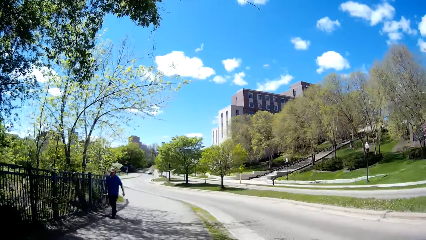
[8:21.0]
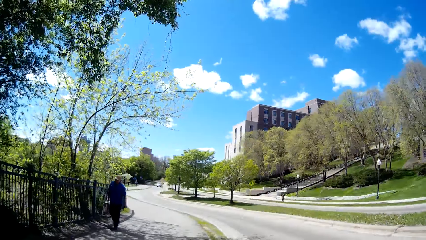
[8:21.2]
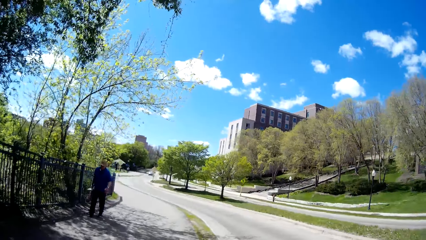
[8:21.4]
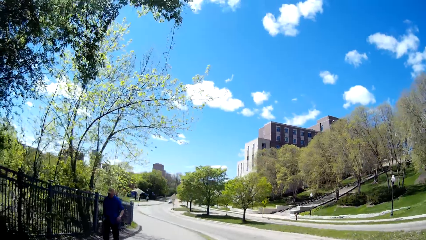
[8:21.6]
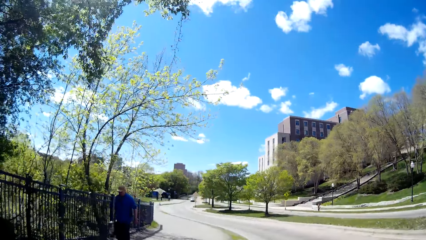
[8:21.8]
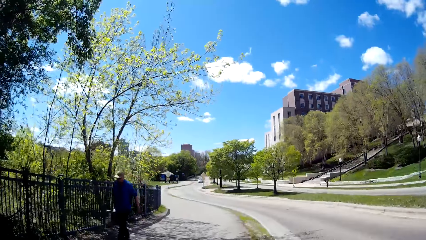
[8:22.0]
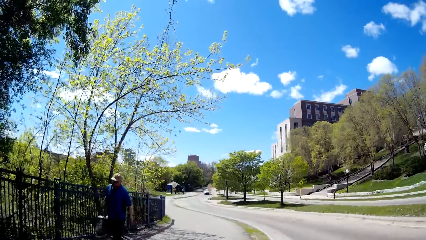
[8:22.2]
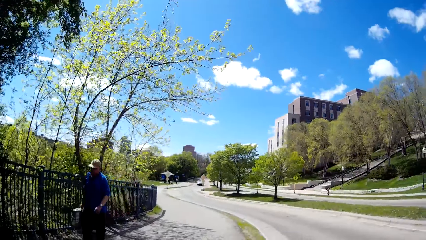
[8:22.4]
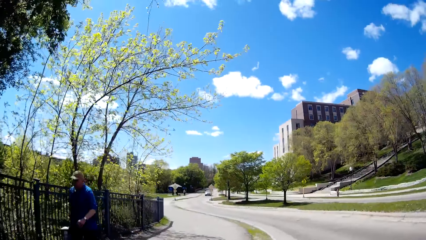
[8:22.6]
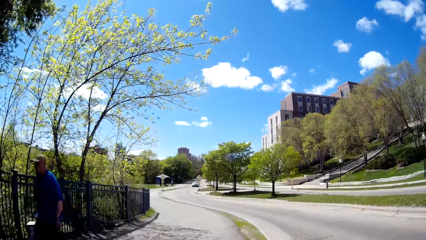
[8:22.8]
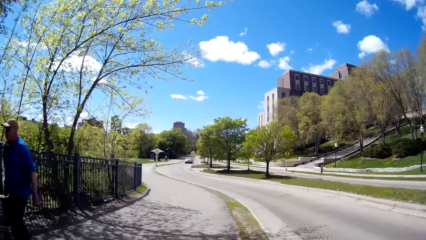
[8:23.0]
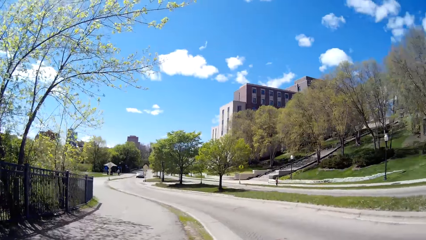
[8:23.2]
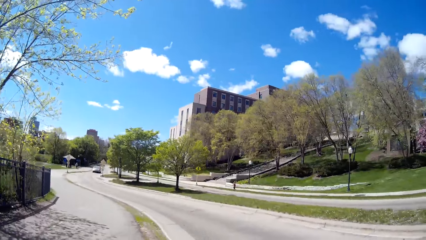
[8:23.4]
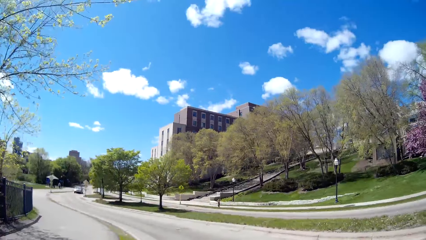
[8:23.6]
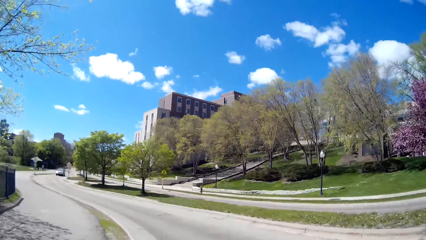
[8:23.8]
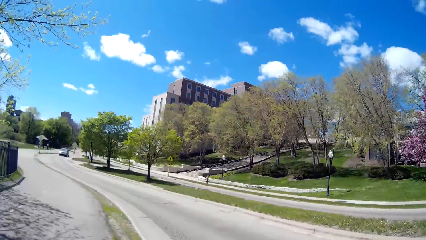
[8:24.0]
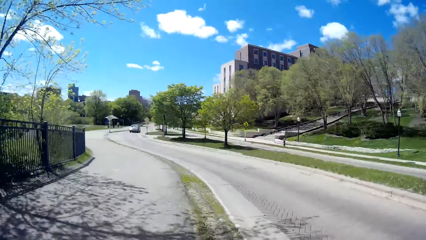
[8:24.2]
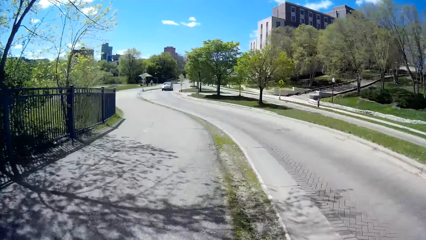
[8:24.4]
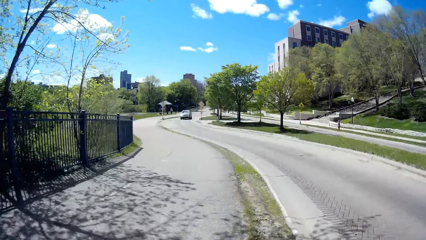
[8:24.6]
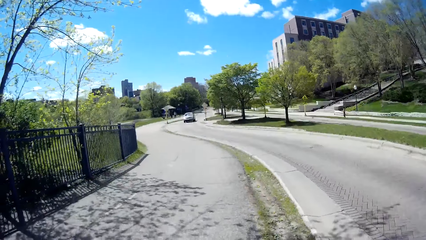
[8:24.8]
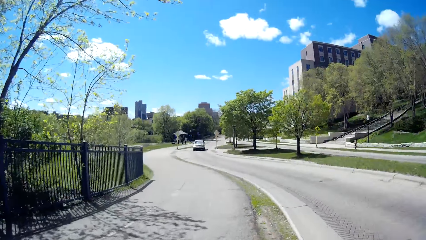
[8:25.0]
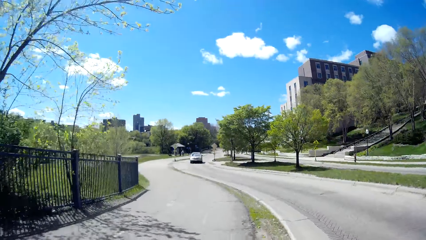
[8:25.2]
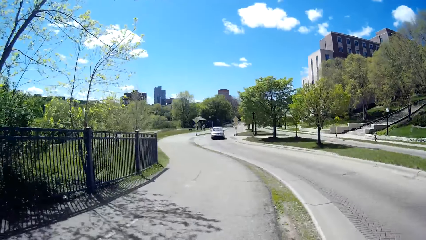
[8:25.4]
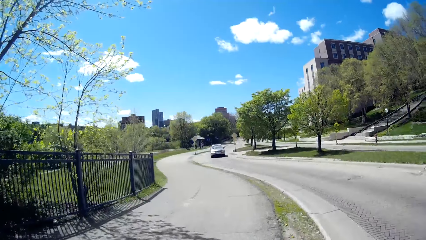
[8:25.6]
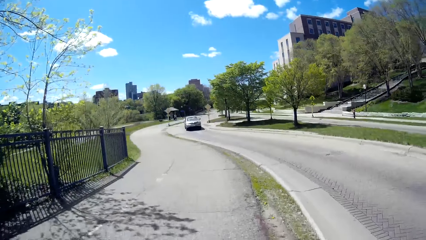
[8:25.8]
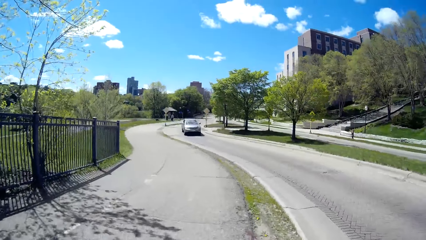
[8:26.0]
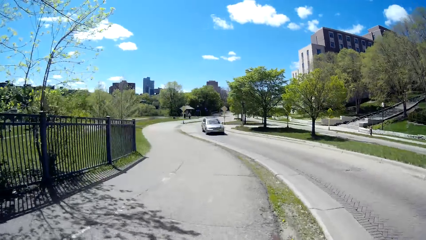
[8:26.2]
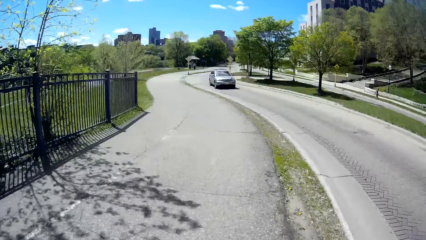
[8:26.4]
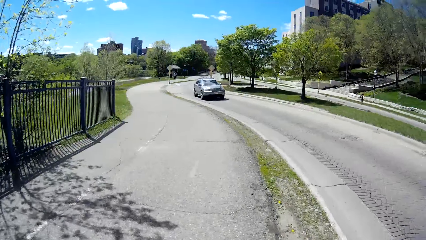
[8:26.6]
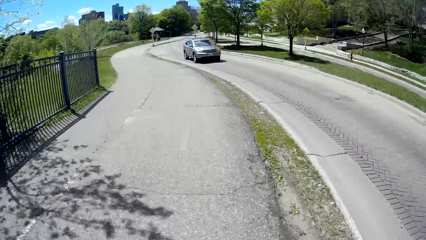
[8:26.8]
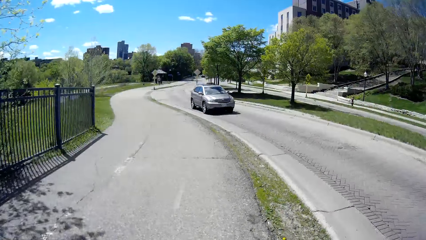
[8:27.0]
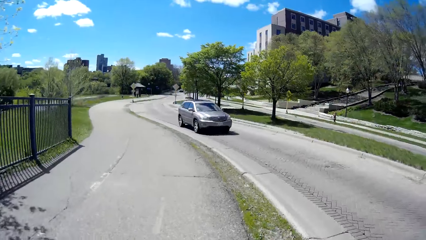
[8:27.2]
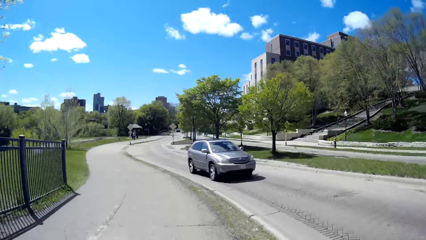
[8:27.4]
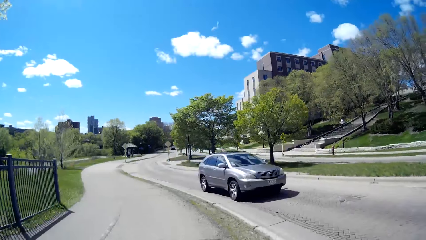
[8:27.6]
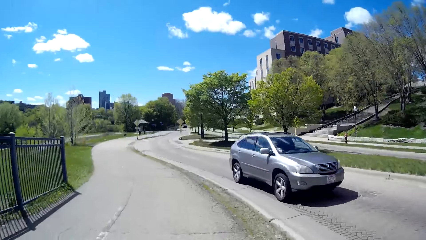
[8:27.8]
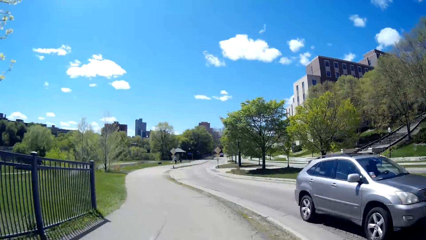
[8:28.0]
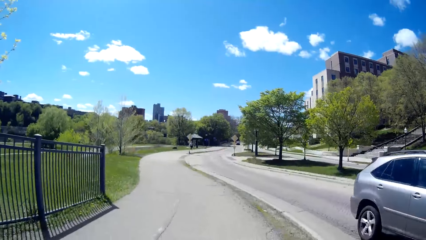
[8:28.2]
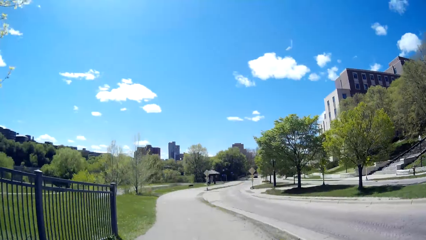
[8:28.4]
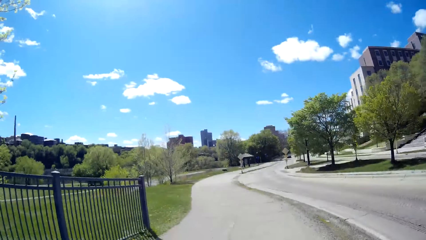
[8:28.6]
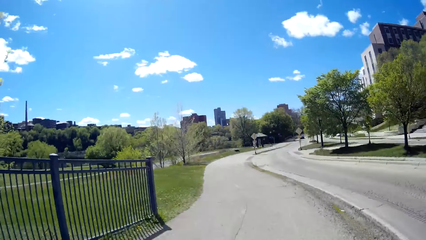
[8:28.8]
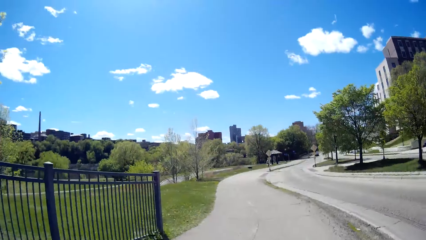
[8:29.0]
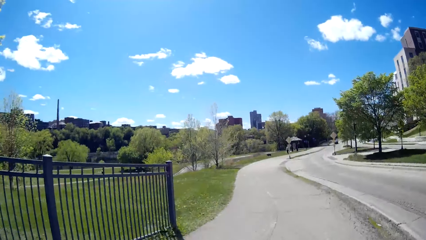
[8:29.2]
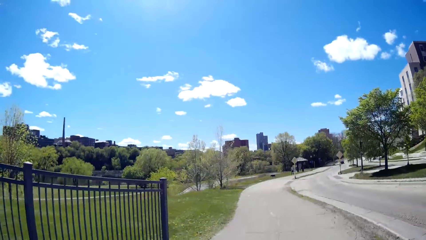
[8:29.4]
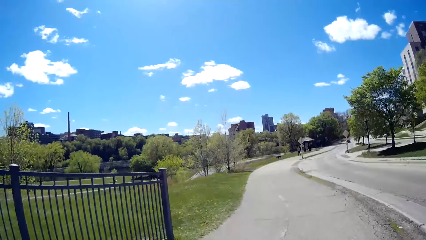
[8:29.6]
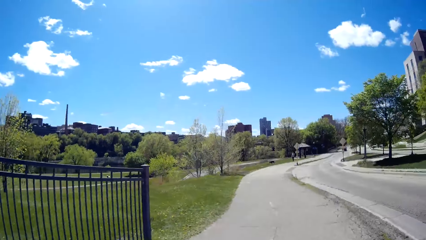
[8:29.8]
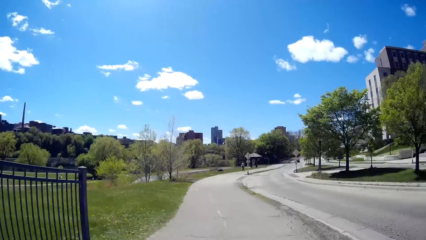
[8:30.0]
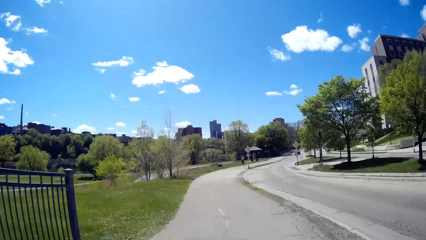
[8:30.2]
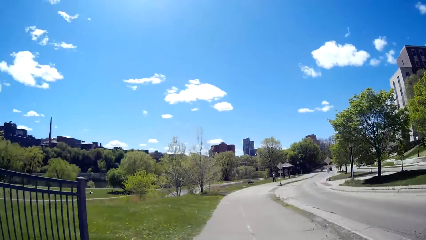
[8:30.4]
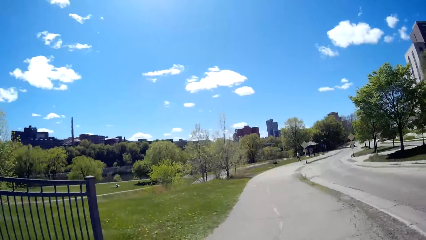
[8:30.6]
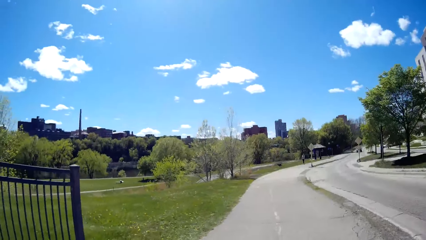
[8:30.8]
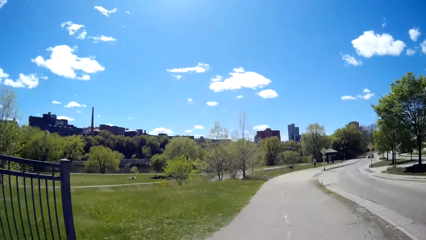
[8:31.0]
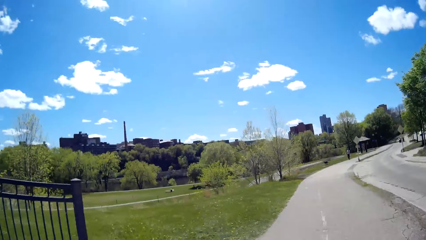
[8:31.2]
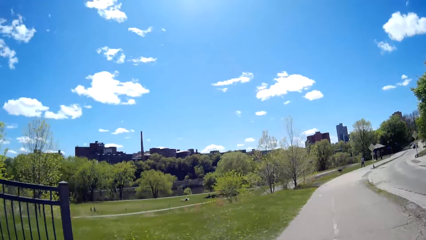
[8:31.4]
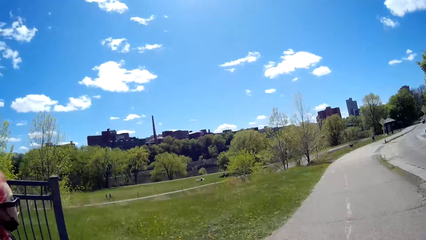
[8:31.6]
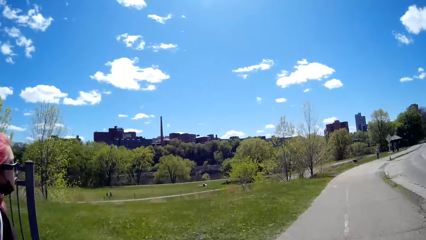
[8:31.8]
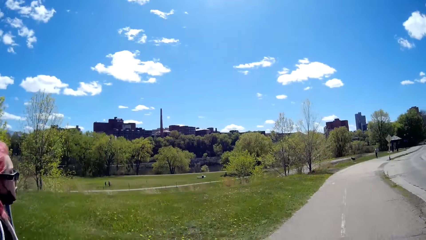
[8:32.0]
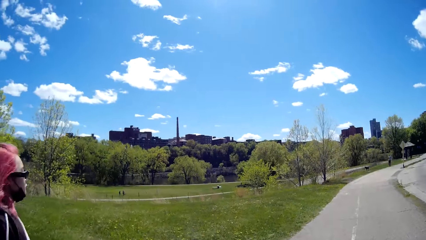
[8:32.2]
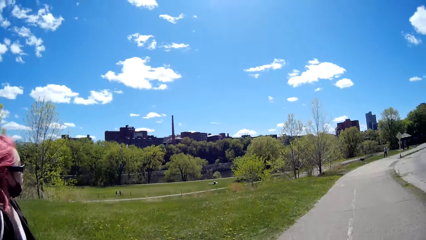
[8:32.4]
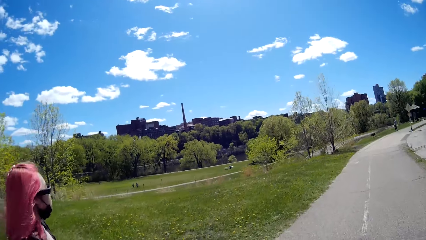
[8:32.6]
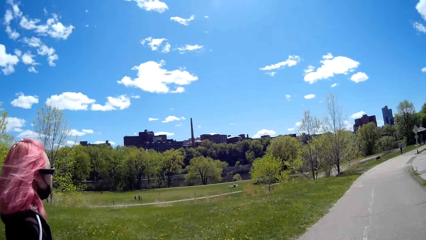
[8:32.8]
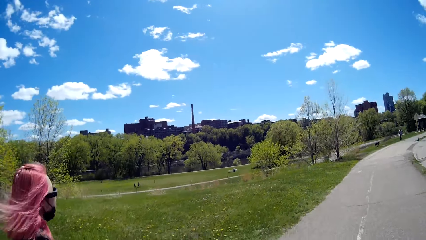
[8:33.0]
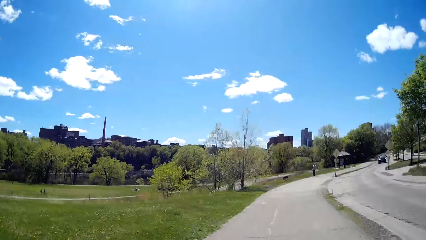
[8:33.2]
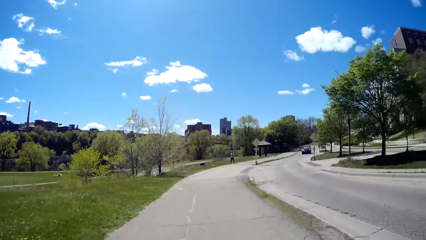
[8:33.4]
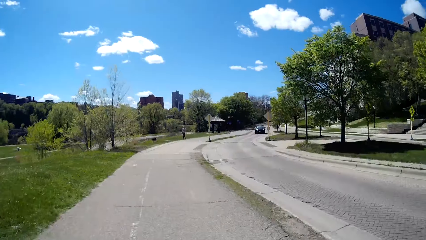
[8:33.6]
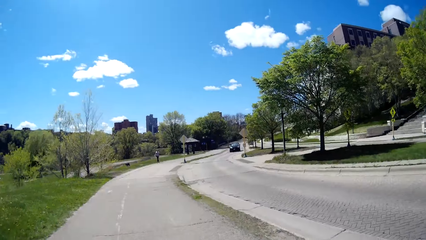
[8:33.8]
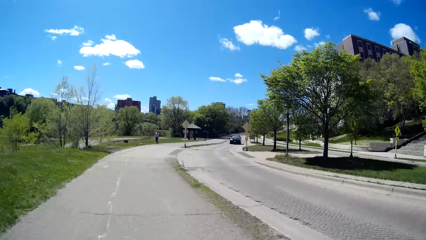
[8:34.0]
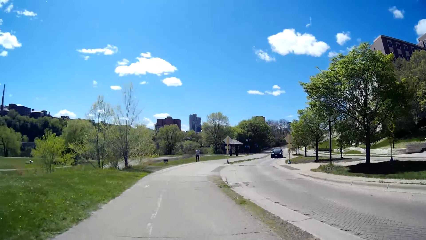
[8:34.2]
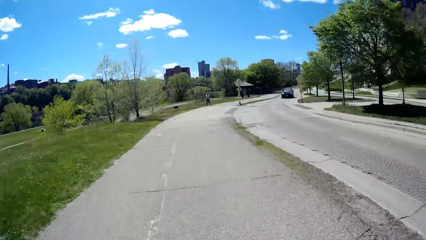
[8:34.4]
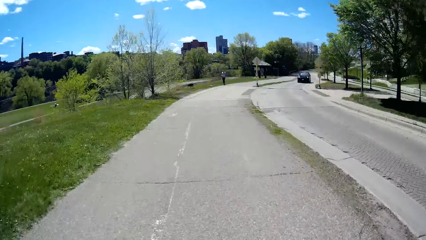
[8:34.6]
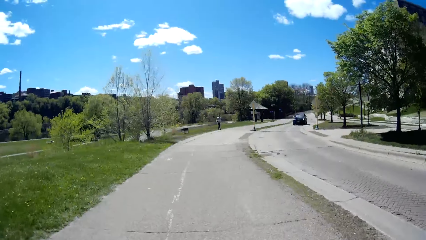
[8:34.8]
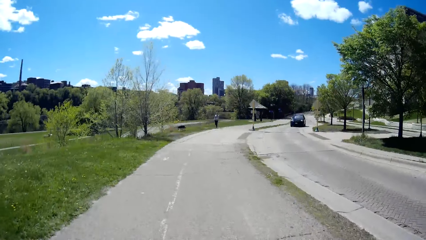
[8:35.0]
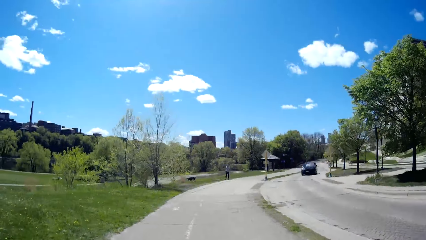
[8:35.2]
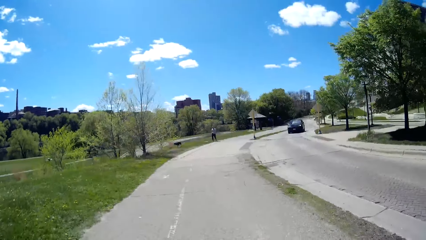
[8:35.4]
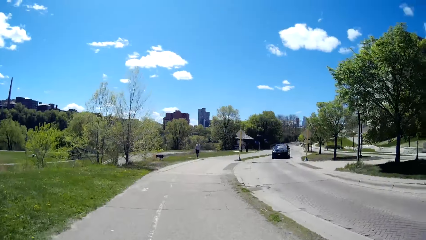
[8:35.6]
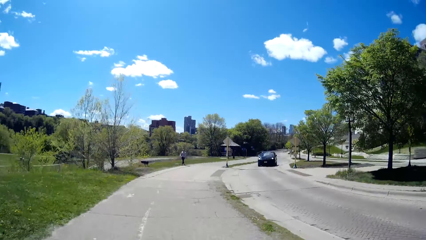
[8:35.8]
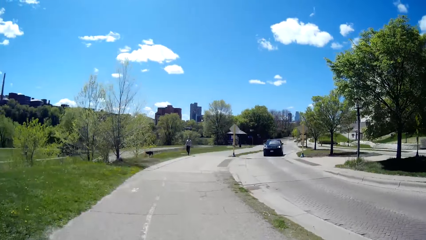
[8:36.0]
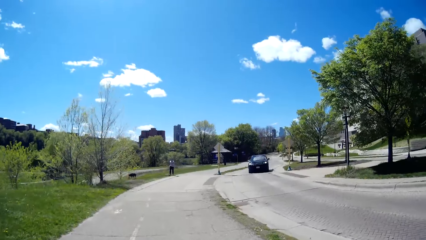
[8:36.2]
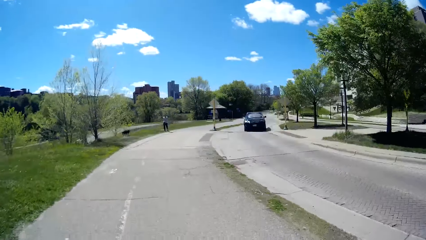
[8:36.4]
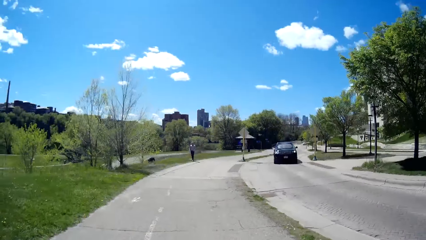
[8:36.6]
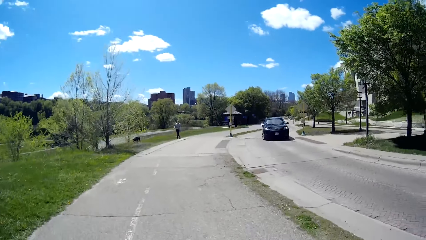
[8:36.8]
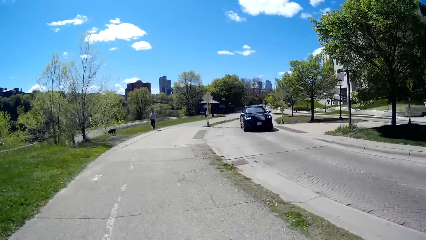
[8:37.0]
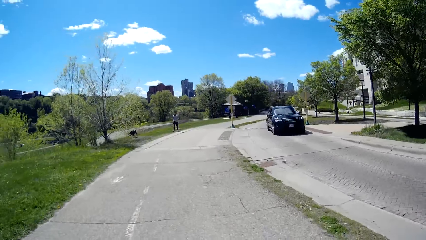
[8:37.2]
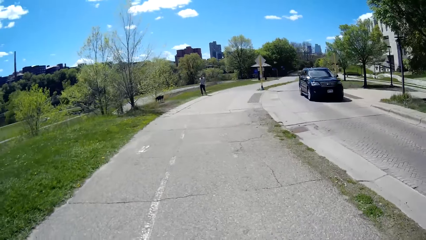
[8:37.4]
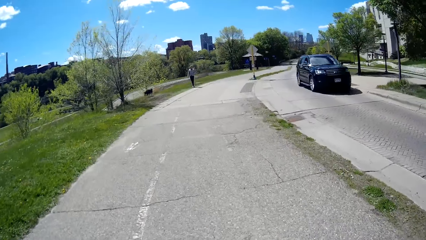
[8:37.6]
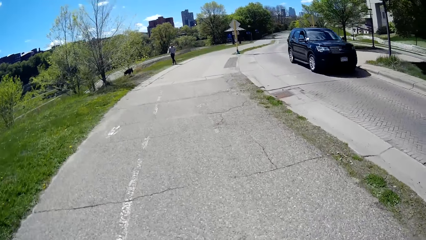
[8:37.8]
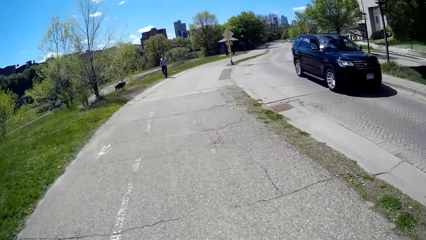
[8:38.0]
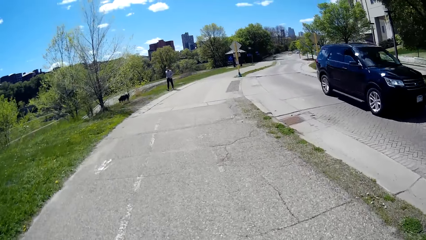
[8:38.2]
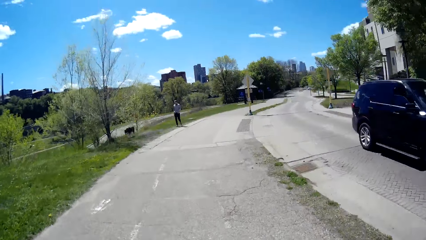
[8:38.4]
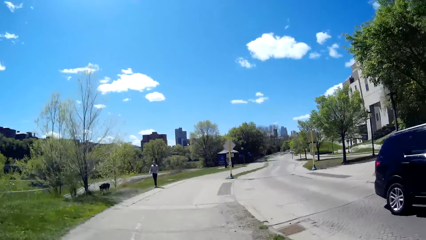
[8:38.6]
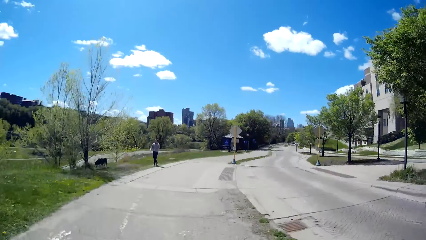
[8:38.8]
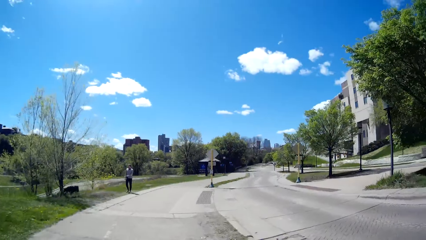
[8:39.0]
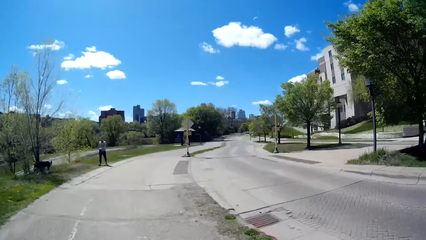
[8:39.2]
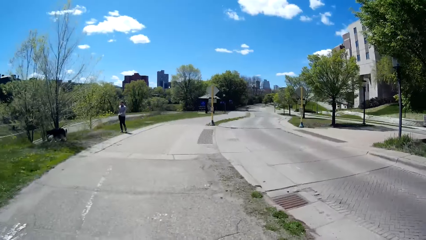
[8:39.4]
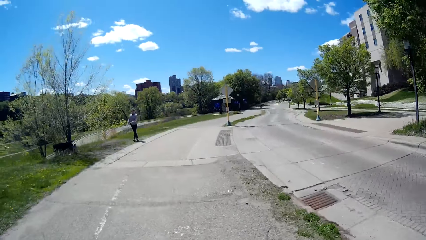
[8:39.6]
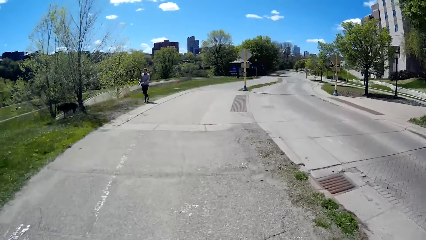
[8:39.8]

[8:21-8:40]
The camera wearer walks past the man. A car drives past them. A car drives past them again.
